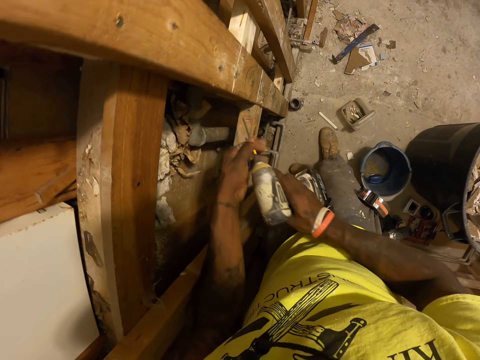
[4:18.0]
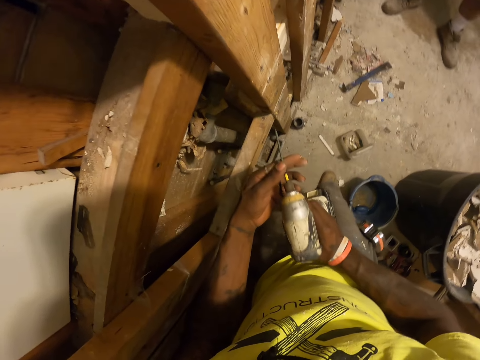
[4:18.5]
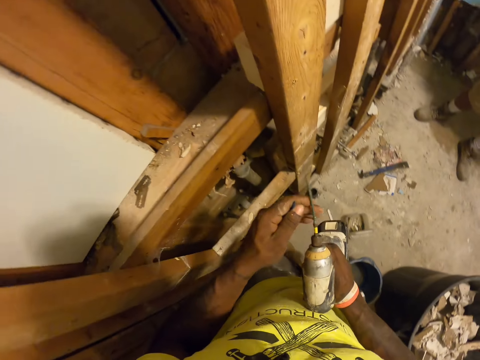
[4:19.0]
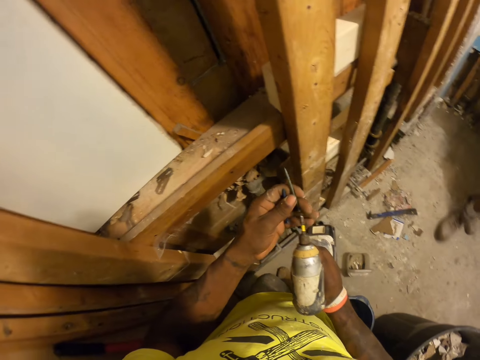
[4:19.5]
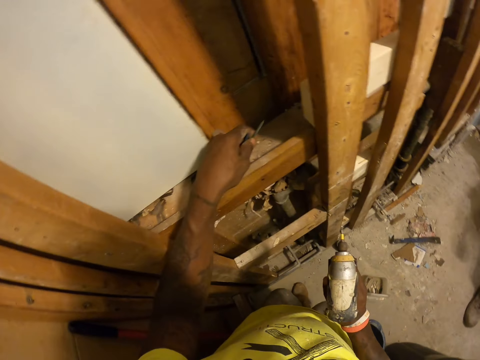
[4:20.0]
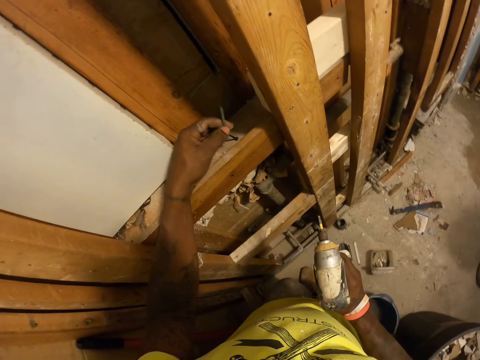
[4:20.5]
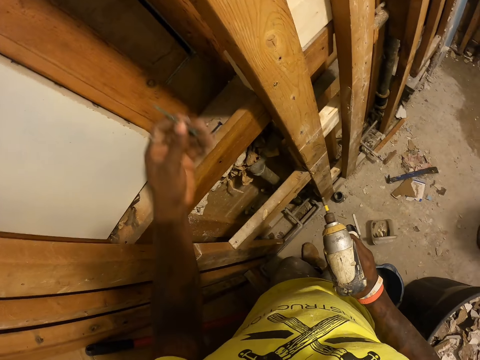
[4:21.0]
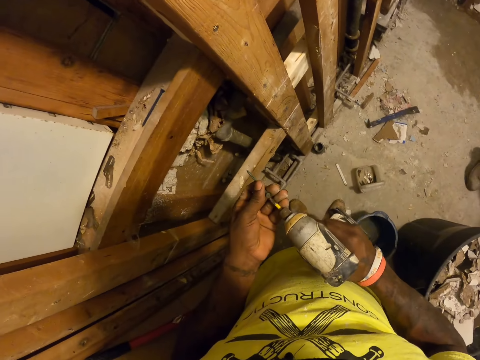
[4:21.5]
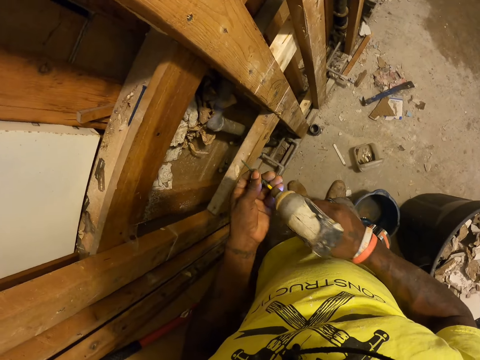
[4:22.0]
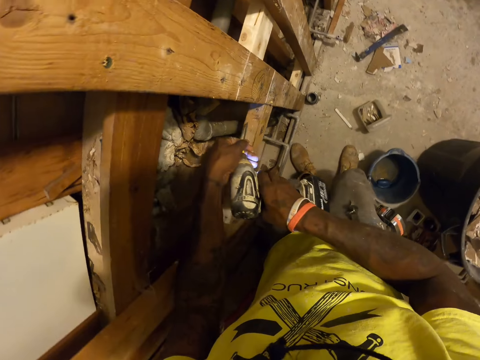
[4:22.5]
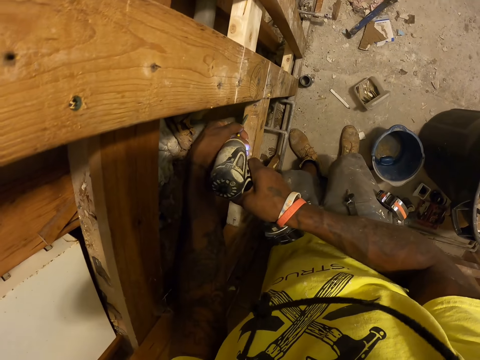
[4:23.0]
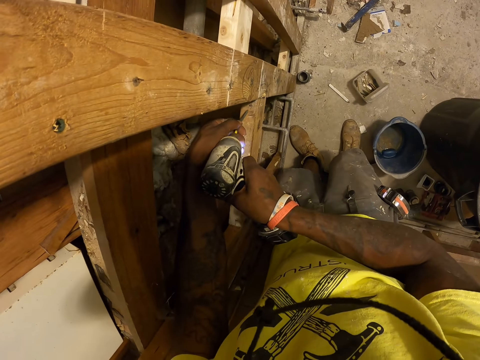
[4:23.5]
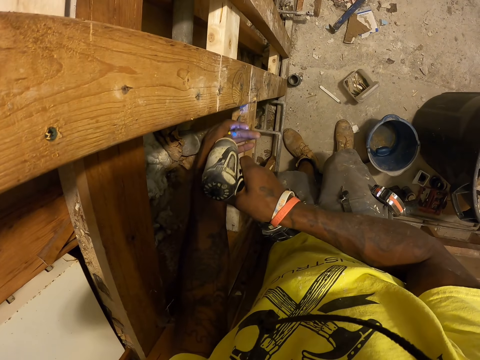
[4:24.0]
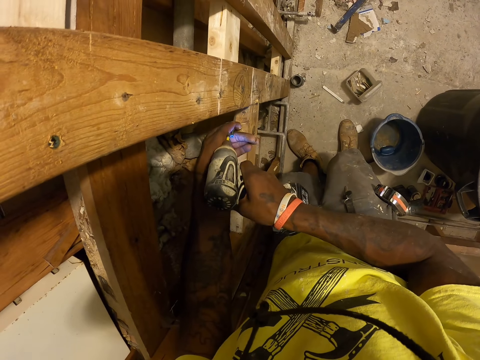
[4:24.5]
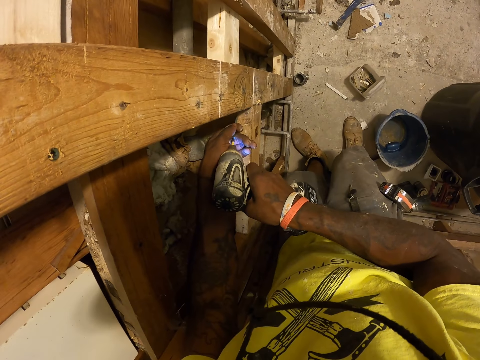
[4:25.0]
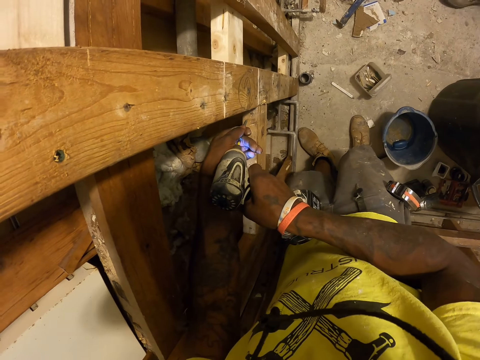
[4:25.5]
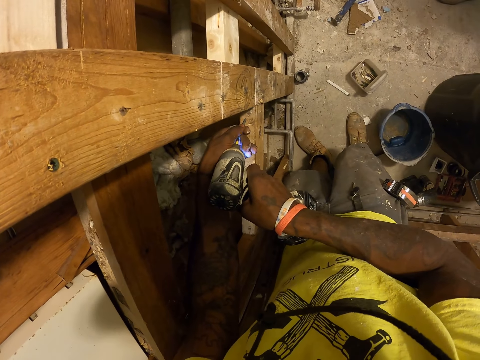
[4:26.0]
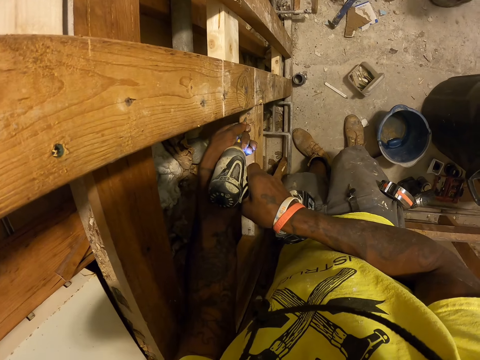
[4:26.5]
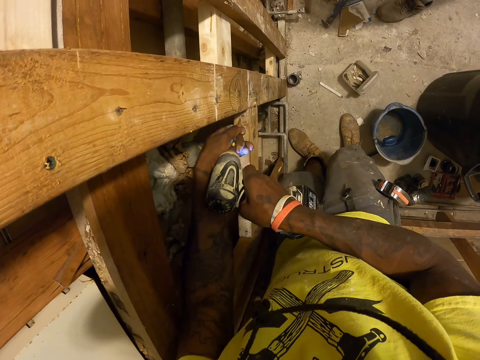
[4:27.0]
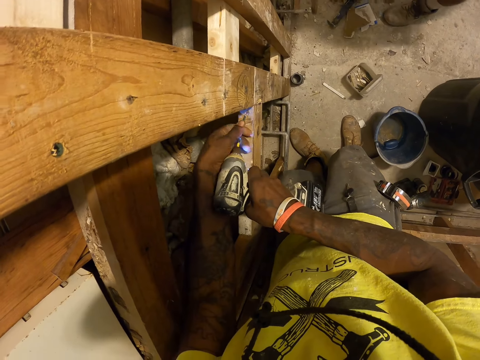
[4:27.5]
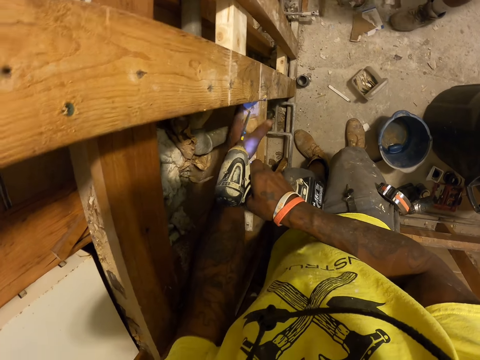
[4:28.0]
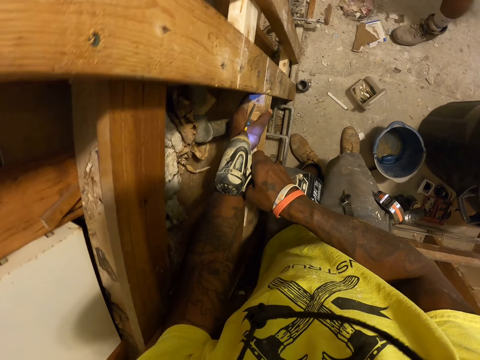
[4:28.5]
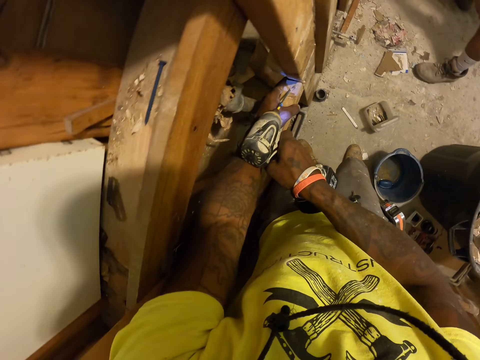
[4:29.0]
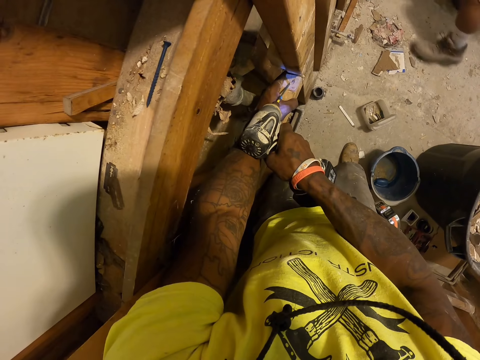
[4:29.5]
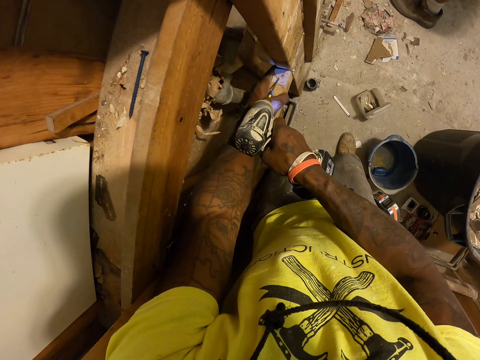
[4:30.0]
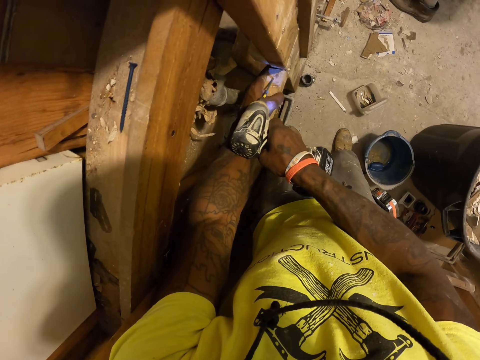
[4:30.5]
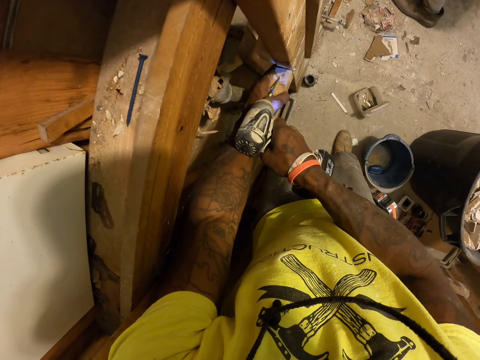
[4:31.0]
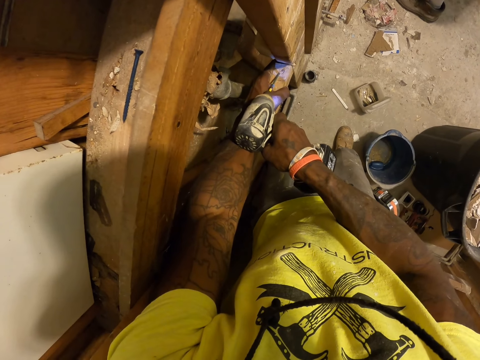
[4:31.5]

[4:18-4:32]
The camera wearer removes the nail from the drill with his left hand. A person walks in the workshop. The camera wearer drops the nail on the wooden structure with his left hand. He puts the nail in the drill chuck. He fits the nail in the wood. The person walks in the workshop. The camera wearer holds the wood with his left hand. The person stands near the camera wearer. The camera wearer drives the nail in the wood using the drill. The person moves his leg.

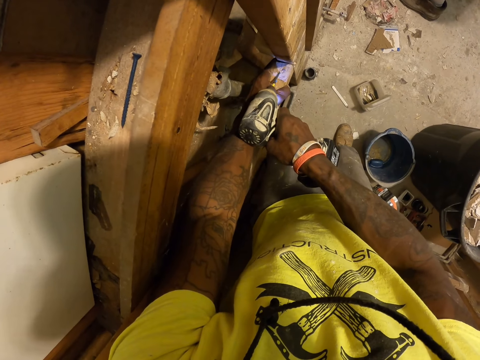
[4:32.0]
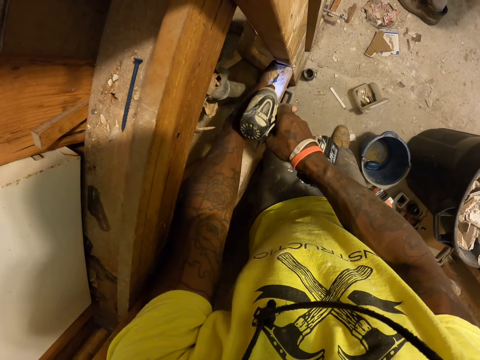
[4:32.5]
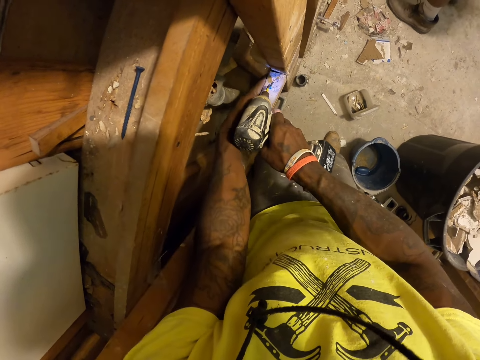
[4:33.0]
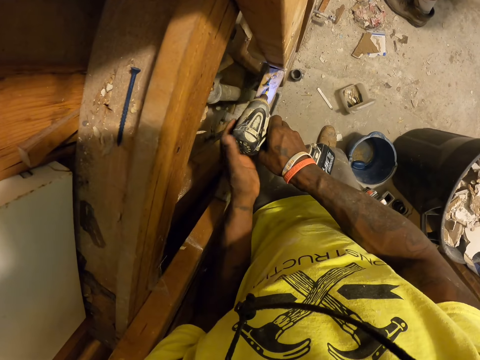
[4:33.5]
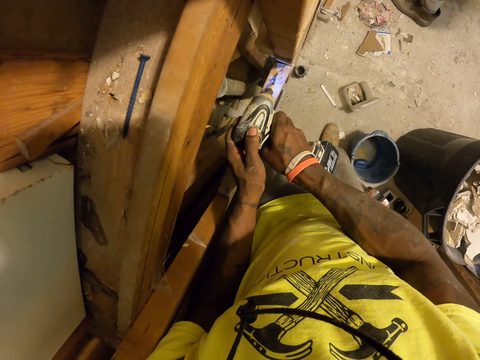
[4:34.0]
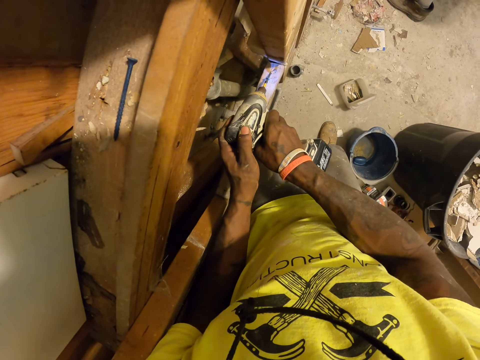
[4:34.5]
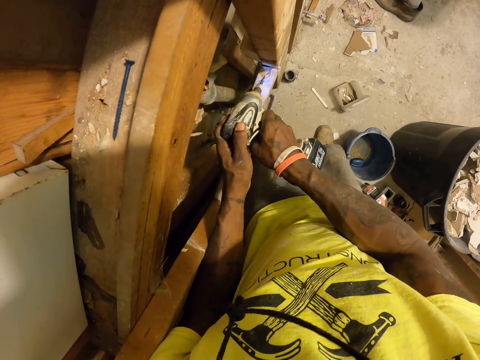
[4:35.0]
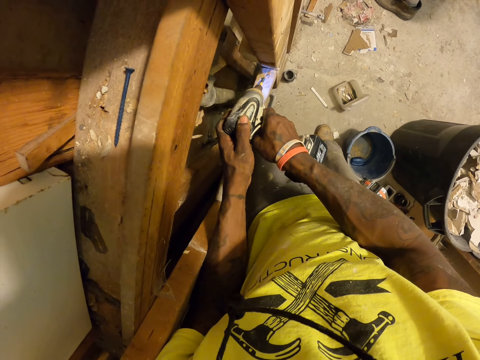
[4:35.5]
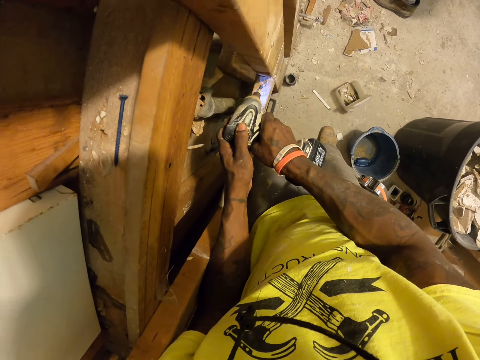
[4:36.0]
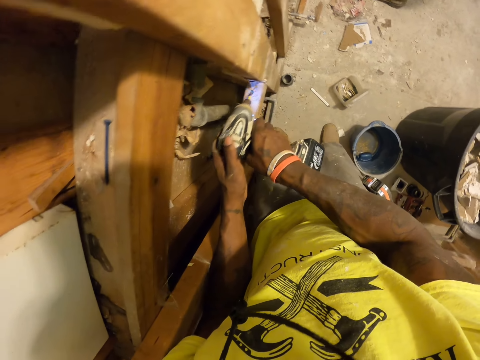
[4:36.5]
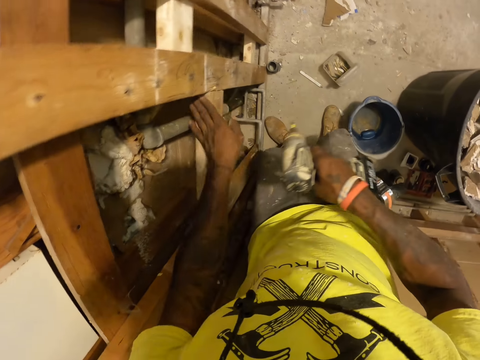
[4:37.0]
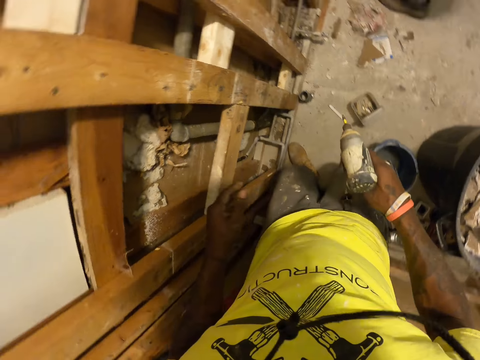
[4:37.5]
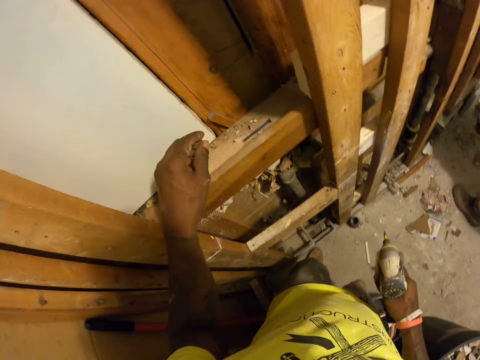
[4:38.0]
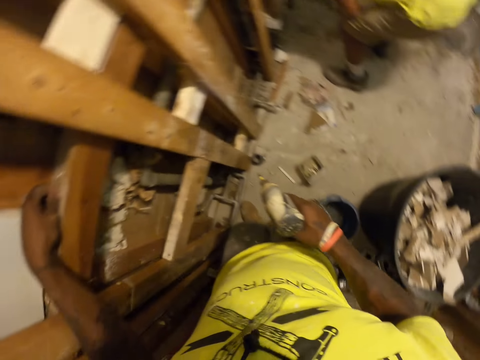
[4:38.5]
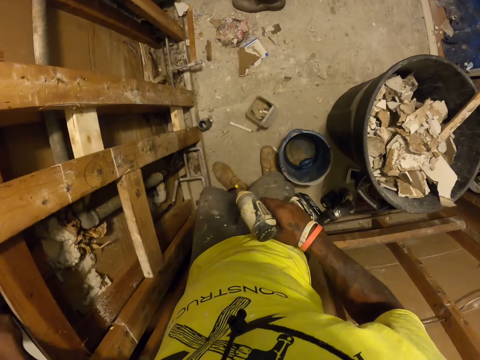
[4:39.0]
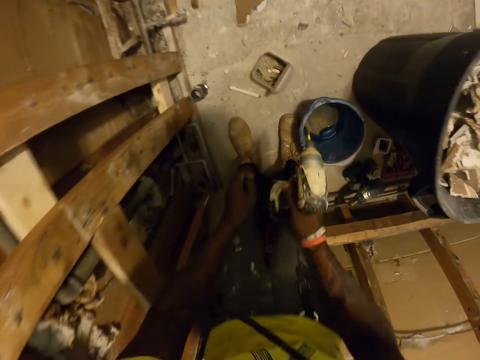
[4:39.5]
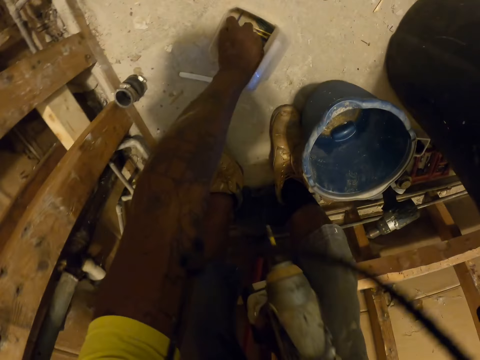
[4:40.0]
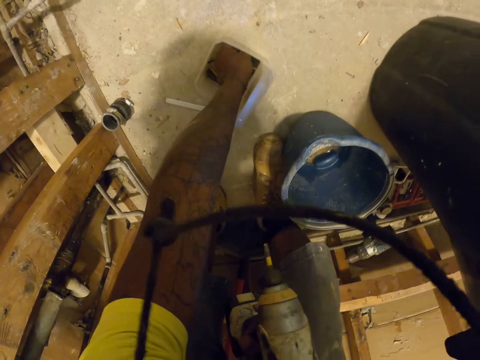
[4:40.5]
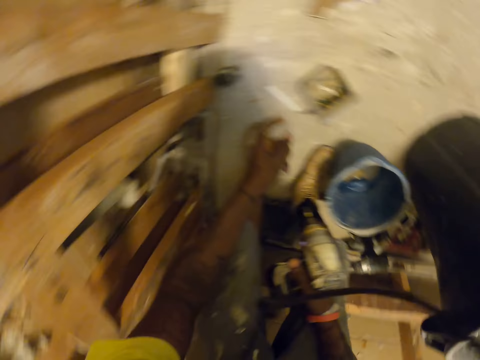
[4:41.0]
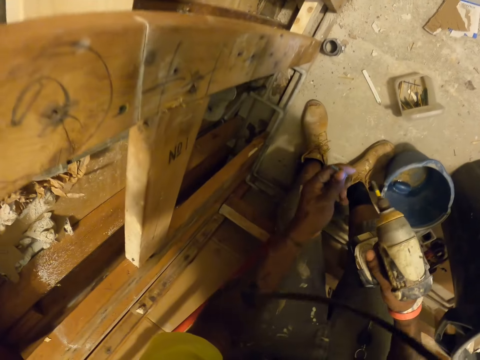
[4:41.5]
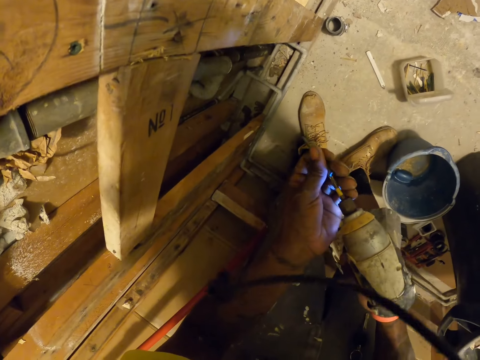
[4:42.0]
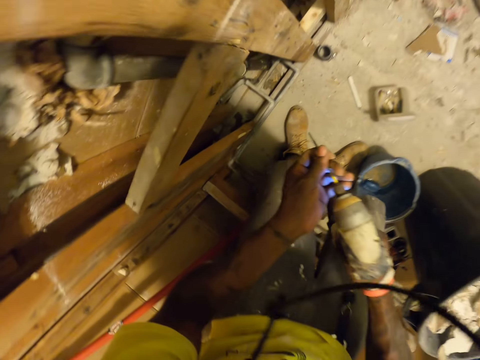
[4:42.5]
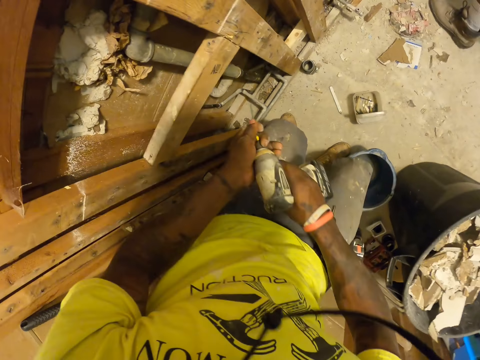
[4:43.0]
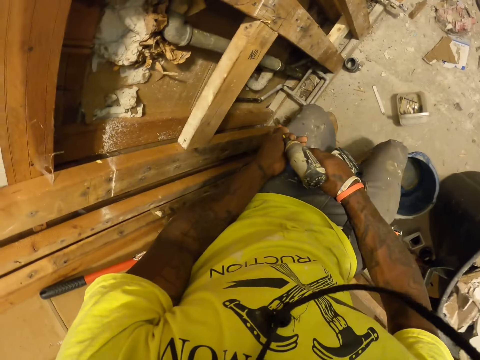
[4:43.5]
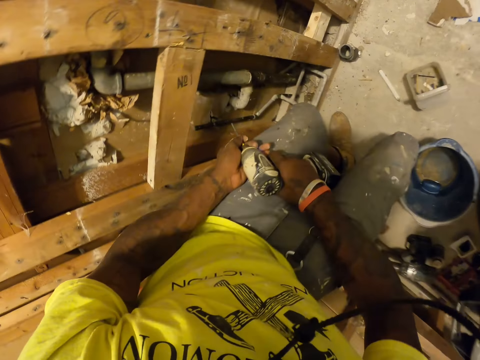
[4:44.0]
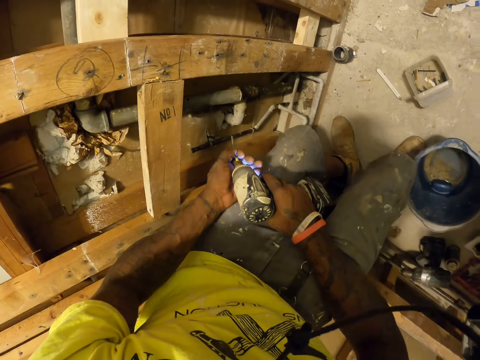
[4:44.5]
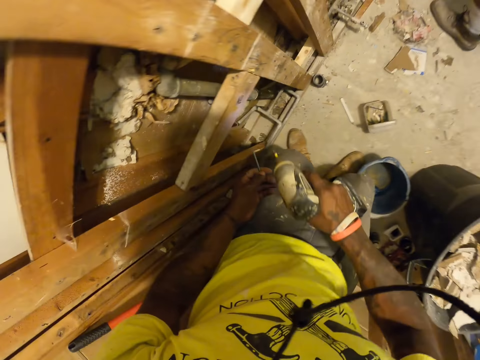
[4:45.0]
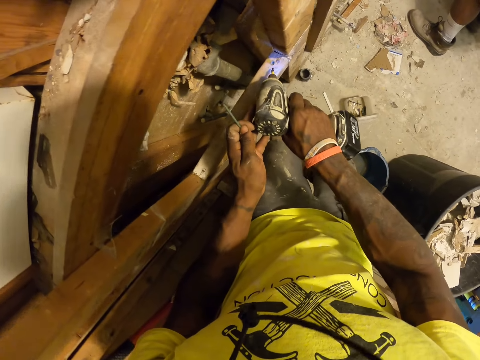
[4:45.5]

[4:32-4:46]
The camera wearer holds the drill with both hands. He drives the nail in the wood using the drill. He cleans the wood with his left hand. He picks up the nail from the wooden structure with his left hand. He drops the nail into the box with his left hand. He picks a nail from the box with his left hand. He fits the nail in the drill chuck. He touches the drill with the nail.
